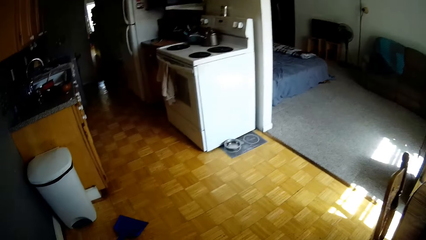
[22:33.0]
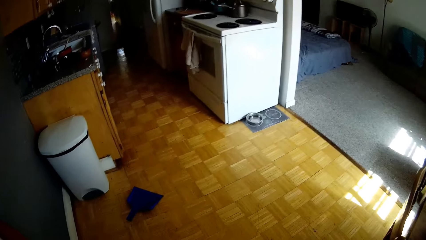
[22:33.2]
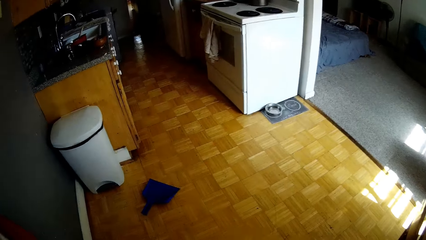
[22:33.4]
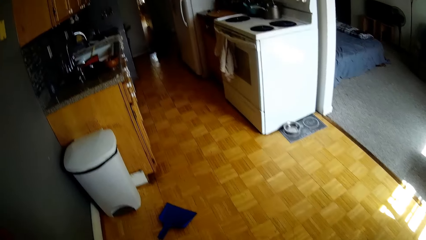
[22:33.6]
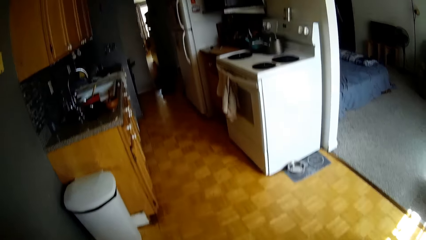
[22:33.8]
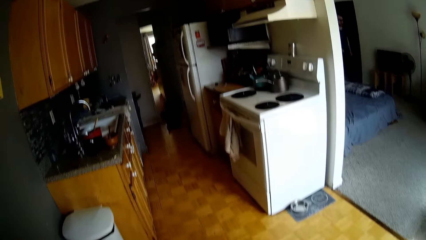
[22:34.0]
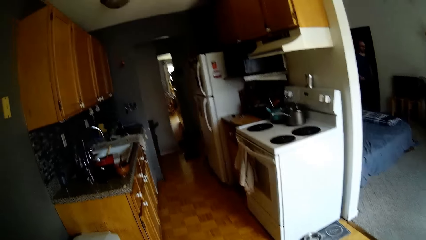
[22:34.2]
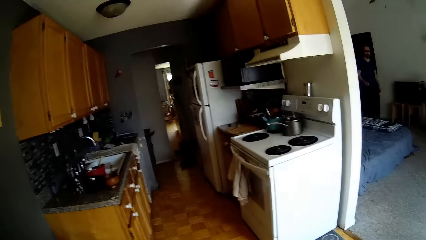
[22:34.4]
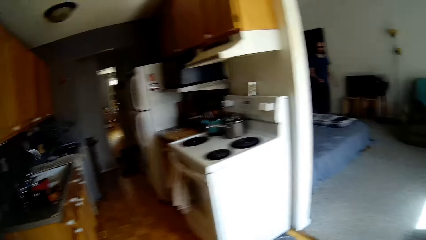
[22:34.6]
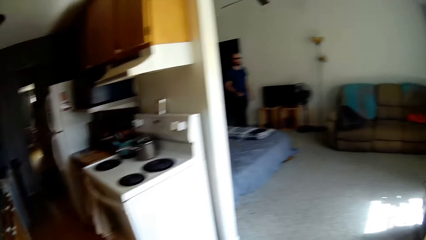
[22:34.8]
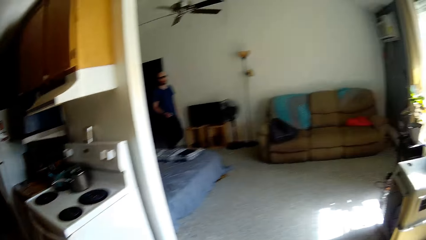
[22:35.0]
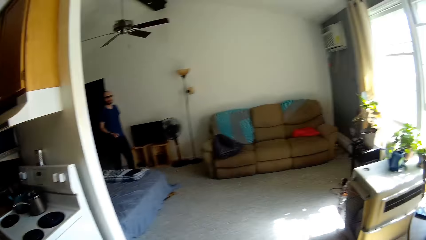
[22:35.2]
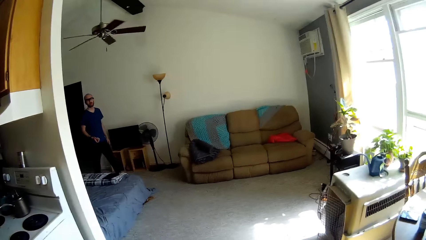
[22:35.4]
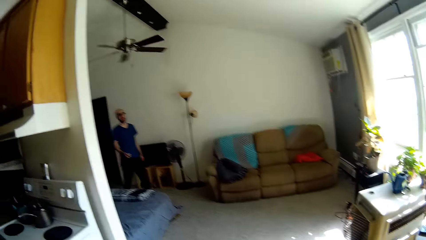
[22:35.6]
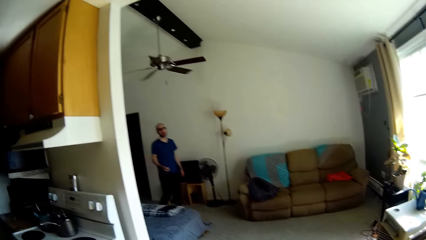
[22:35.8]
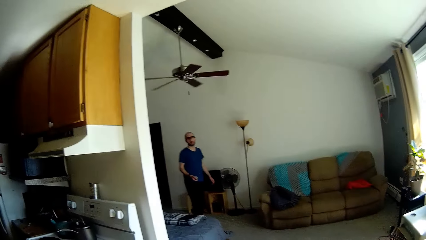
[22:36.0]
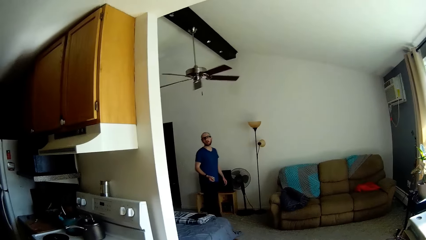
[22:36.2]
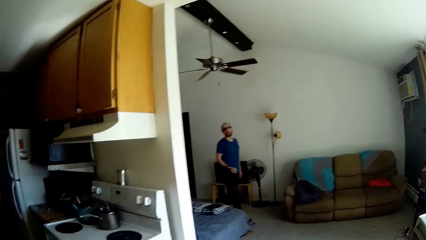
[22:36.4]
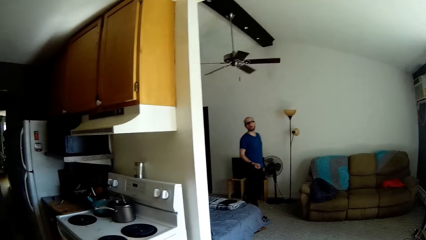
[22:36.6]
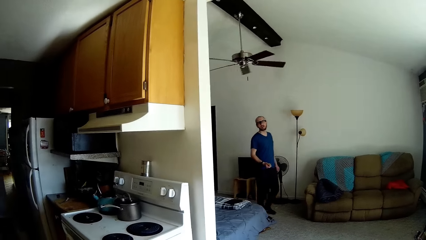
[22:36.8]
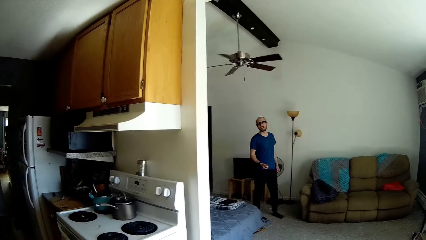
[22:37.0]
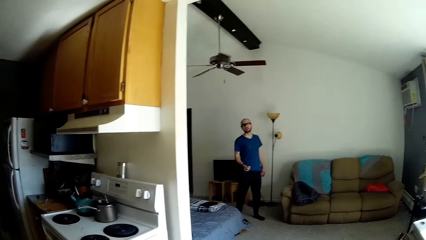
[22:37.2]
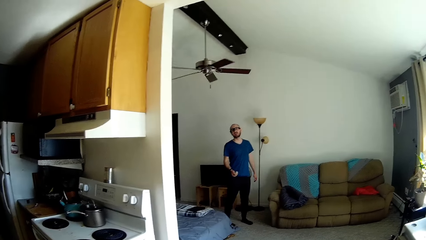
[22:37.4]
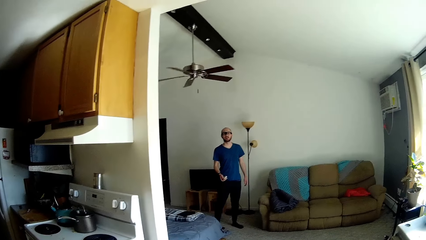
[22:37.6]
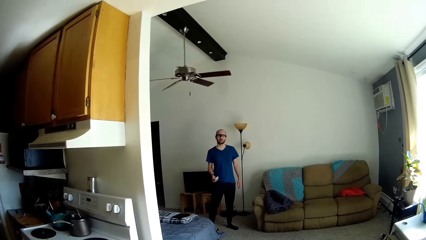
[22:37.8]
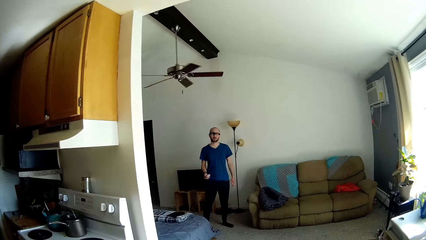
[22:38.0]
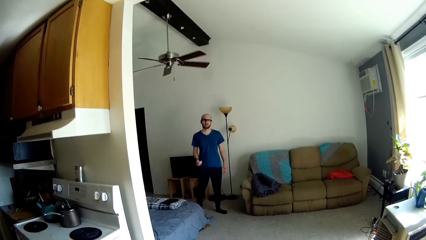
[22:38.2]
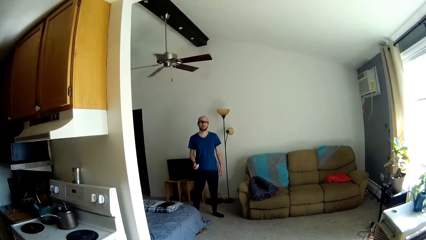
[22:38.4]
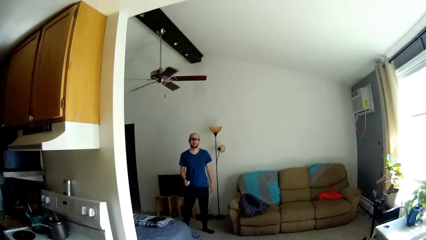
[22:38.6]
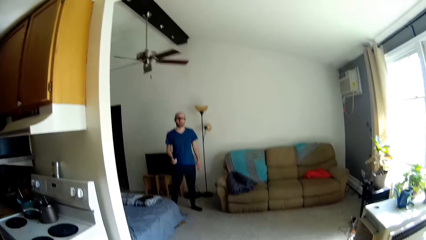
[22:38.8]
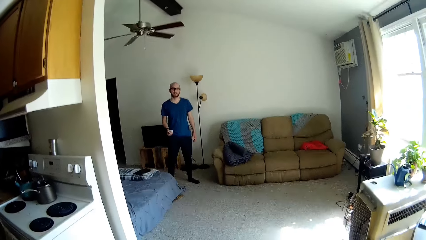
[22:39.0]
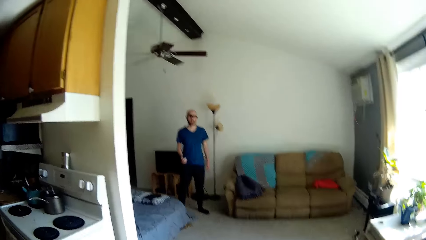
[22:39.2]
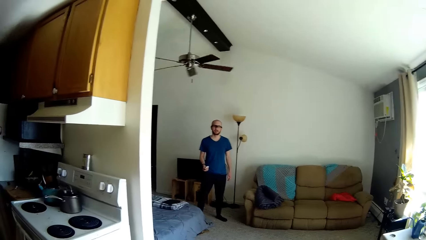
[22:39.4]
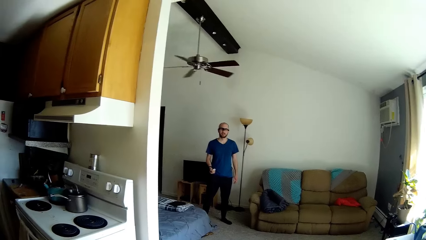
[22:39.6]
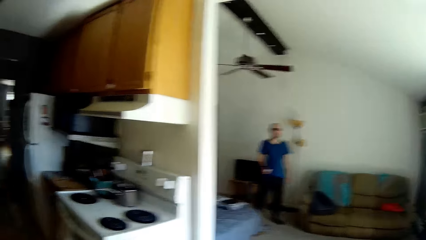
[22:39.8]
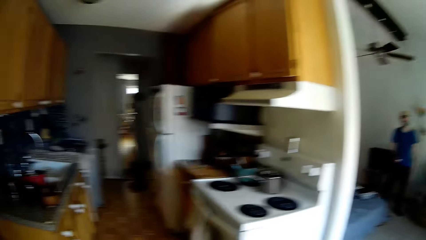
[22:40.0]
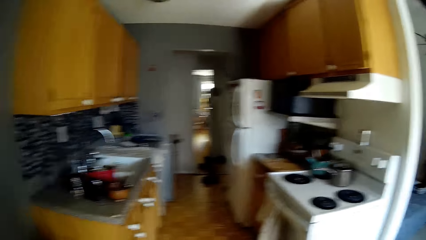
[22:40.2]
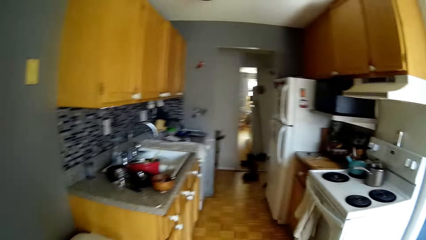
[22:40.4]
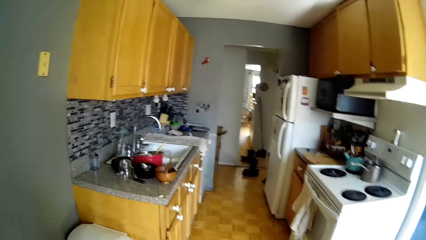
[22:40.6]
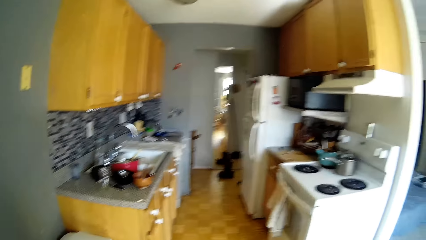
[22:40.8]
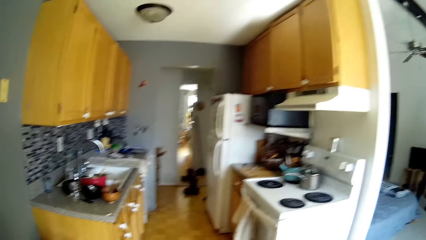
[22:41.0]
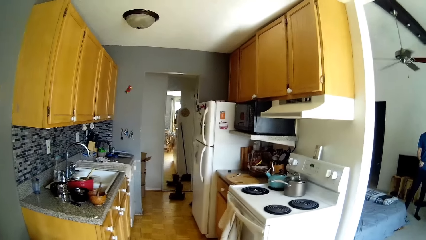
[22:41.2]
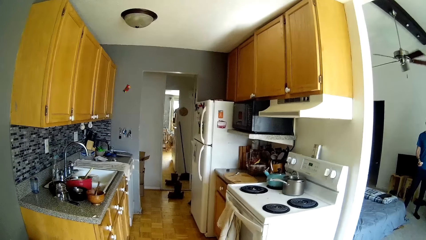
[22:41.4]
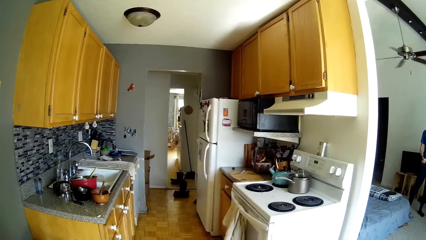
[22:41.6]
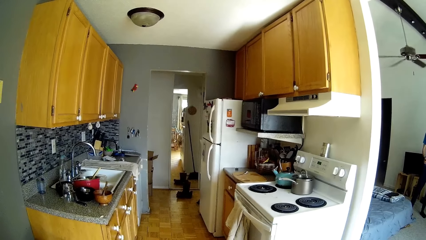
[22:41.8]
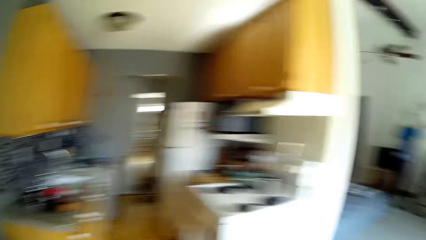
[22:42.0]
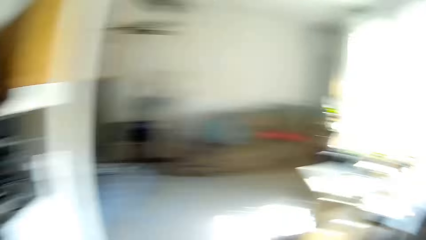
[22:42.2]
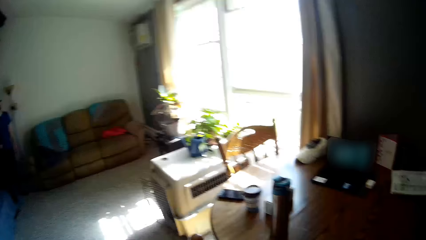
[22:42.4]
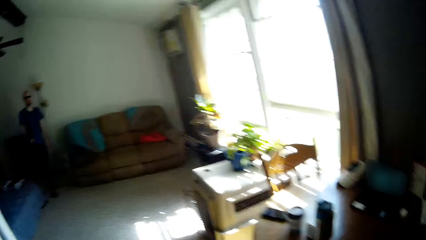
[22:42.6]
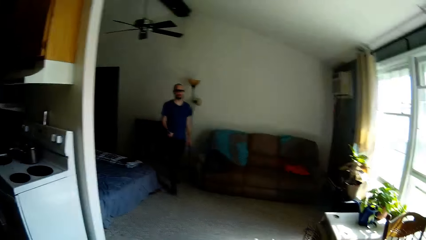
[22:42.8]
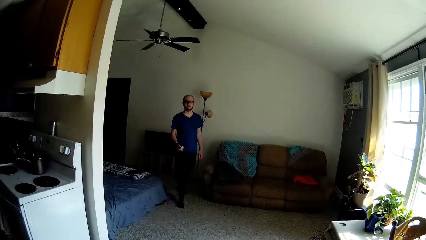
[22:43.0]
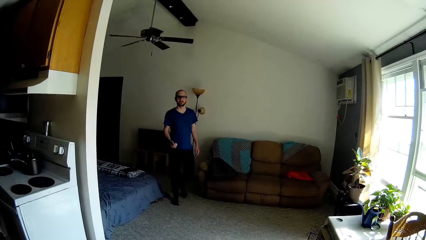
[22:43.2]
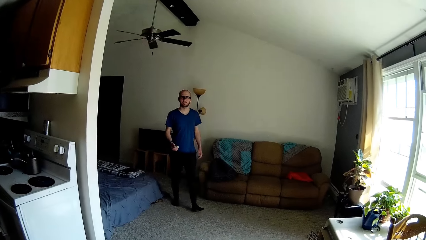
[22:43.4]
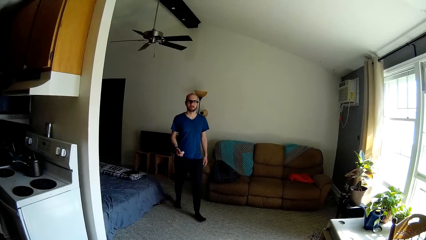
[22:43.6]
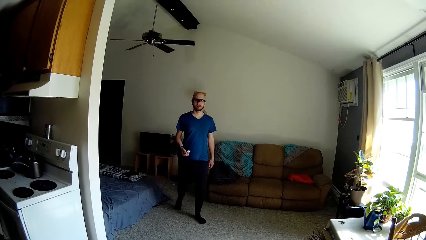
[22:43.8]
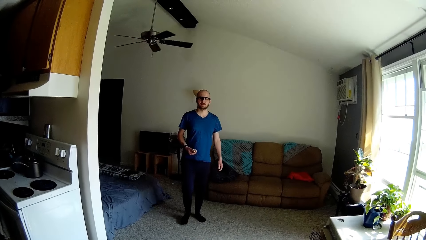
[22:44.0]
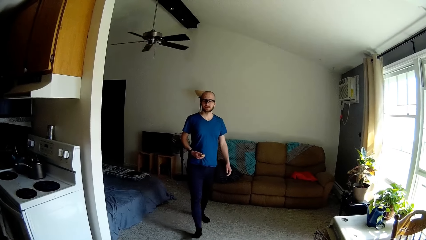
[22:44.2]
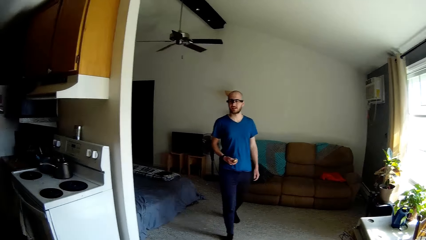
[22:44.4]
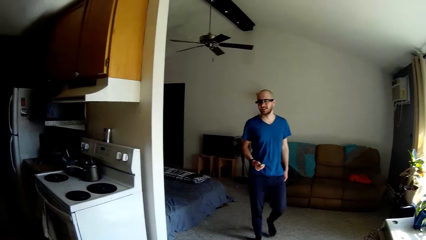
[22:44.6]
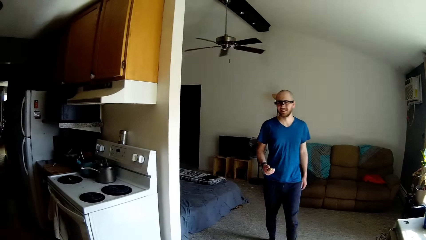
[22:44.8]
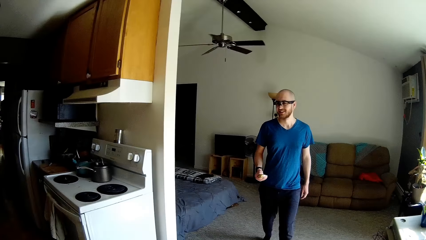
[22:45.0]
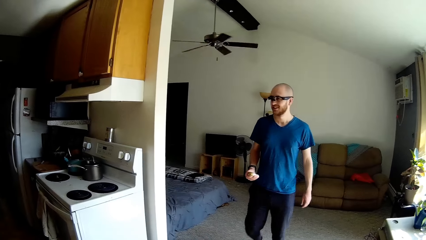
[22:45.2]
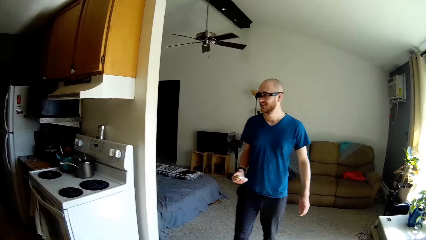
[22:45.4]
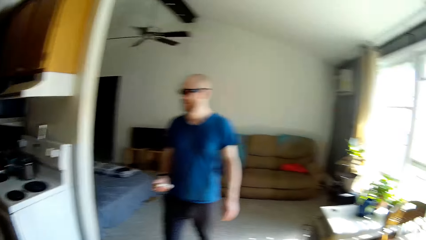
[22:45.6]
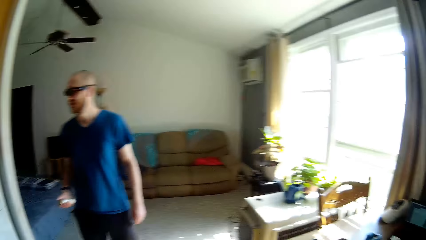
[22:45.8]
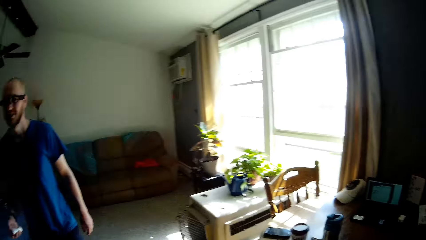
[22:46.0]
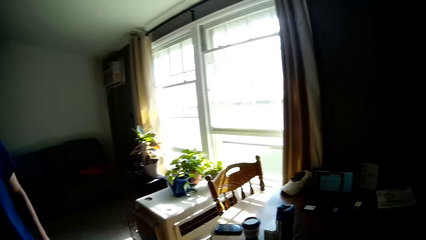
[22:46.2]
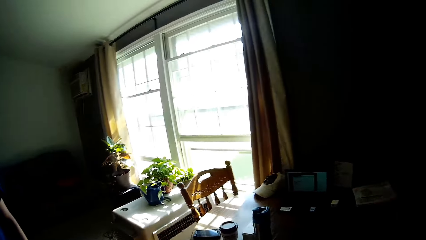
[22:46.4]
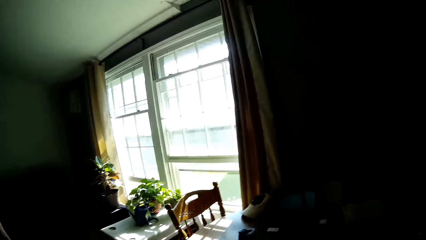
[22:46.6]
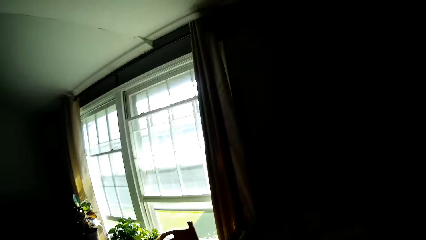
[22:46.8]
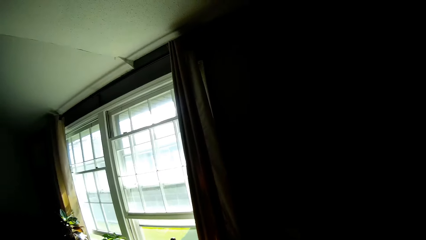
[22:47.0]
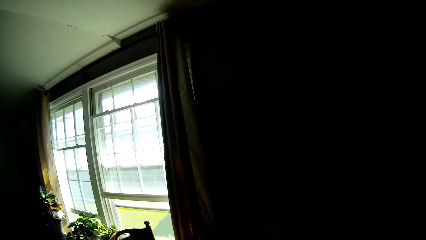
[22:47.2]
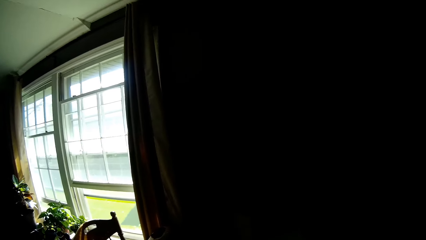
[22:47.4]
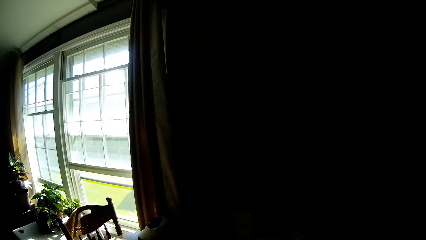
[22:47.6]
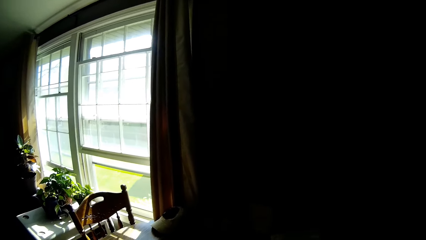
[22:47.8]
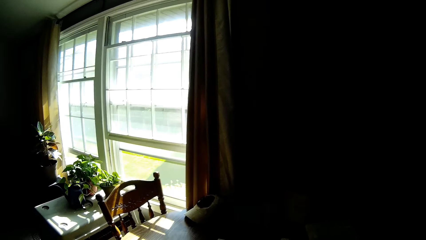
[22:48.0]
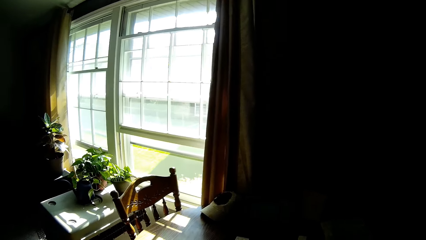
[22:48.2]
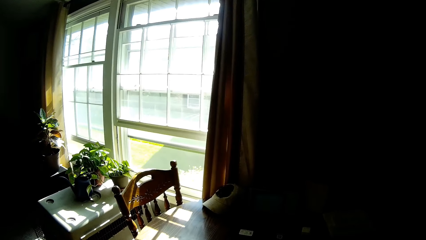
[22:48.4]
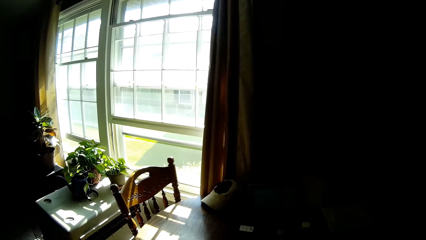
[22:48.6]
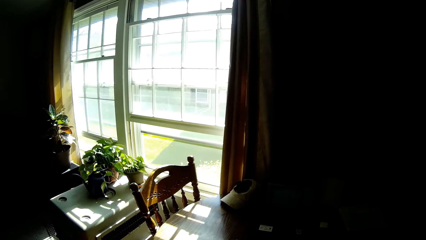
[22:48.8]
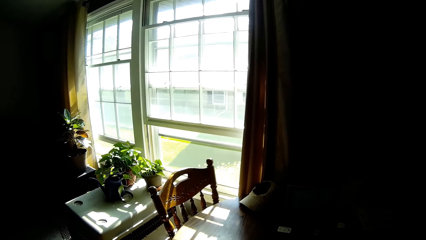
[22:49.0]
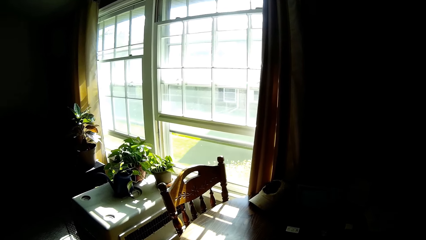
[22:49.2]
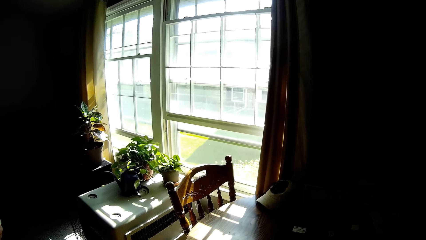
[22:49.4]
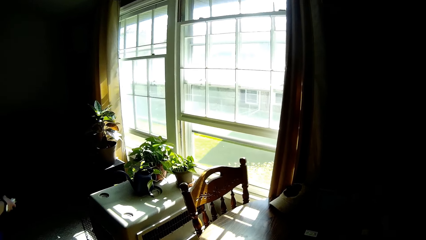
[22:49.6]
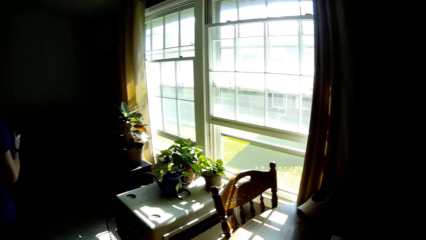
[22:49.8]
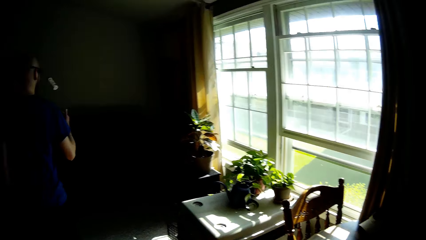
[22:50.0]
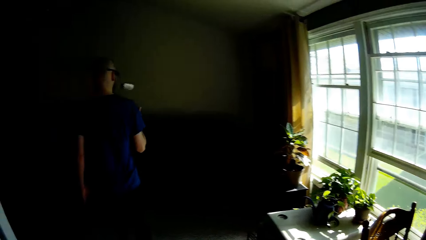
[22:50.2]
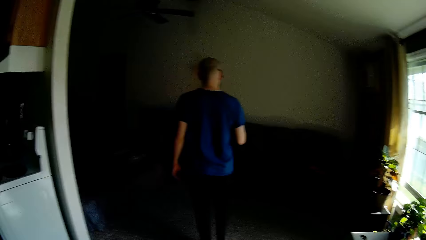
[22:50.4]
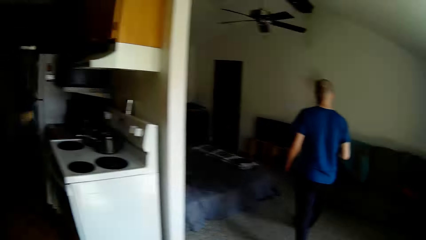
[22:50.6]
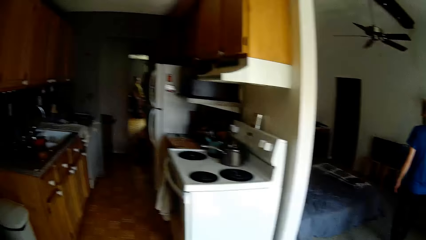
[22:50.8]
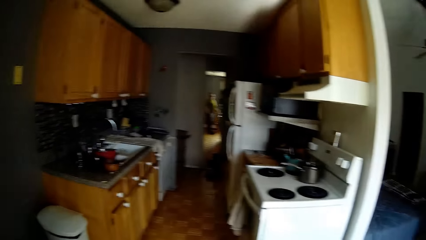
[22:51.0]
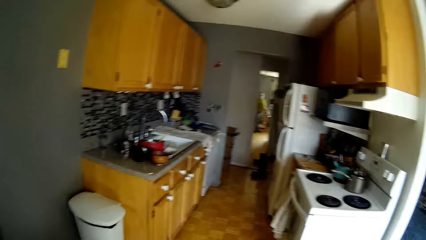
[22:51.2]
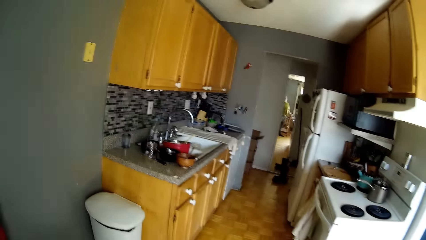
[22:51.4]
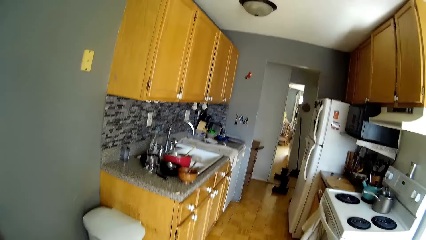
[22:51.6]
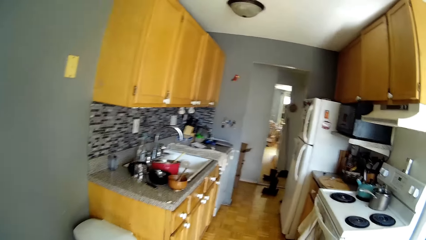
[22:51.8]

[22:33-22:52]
A man walks around. The camera wearer interacts with the man. They look around. The man walks around.
